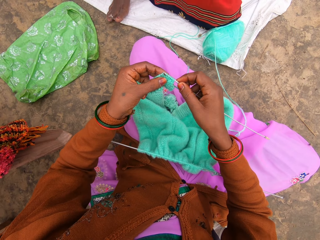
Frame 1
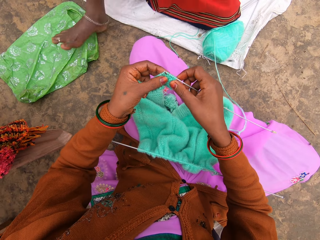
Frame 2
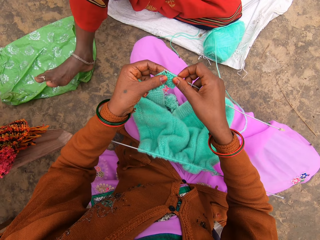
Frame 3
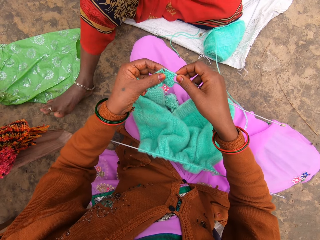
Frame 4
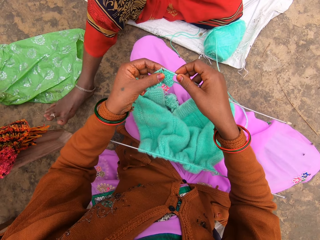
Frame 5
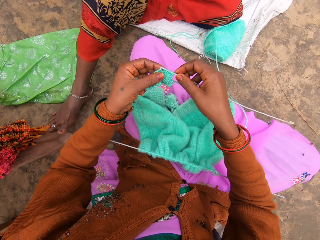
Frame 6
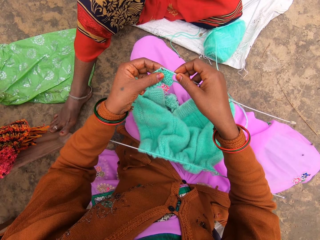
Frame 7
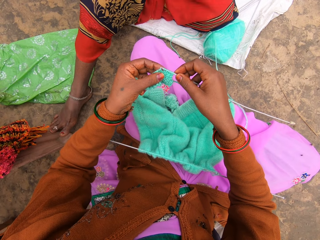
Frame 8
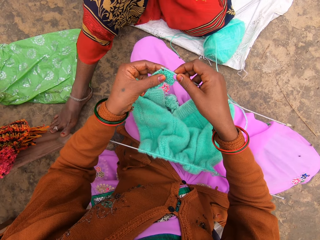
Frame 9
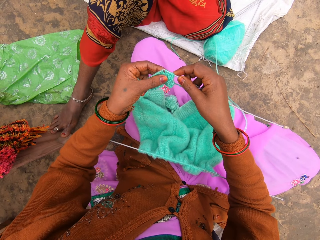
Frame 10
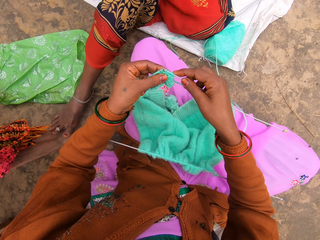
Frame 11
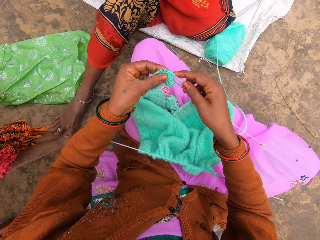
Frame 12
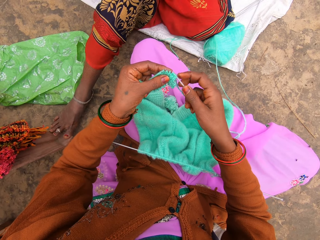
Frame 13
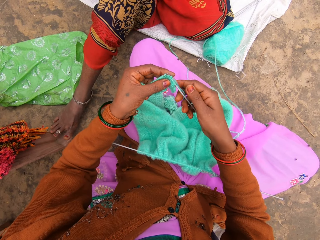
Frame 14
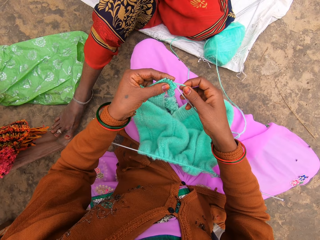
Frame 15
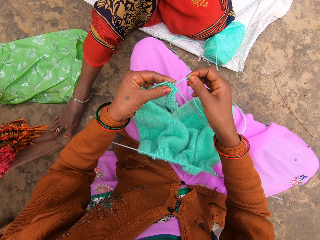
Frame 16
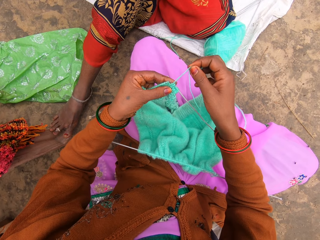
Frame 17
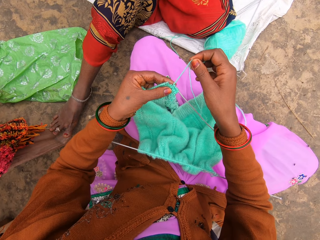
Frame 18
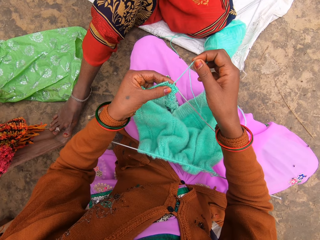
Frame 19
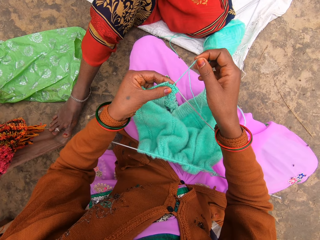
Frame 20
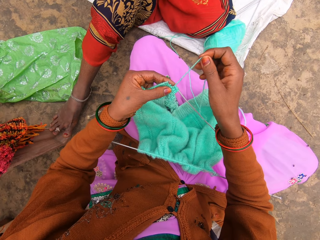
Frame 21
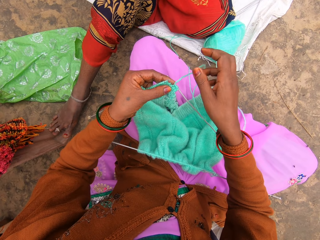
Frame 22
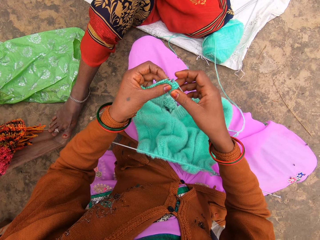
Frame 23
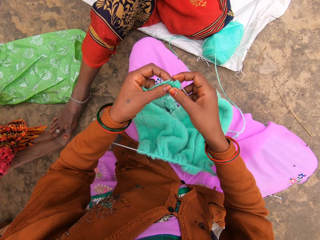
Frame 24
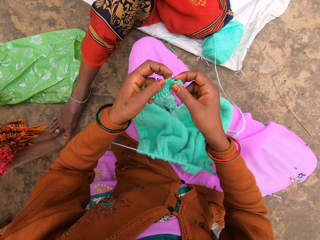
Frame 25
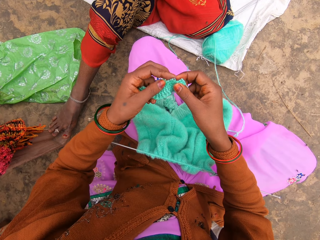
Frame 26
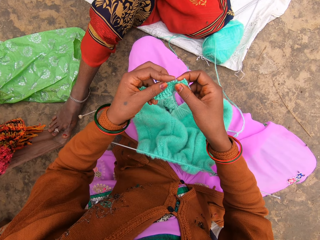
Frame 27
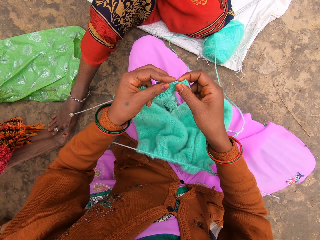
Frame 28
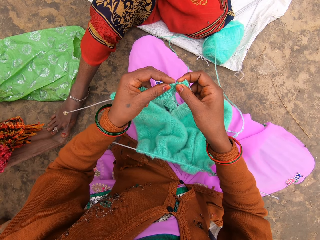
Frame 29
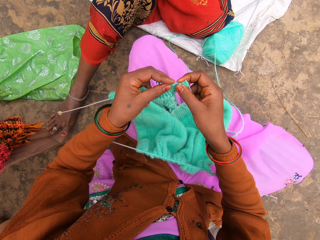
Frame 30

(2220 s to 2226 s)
A woman stretches her leg.

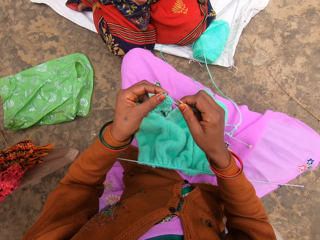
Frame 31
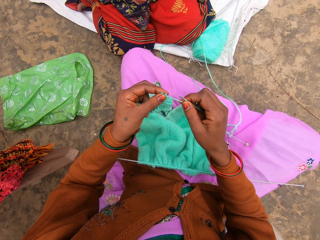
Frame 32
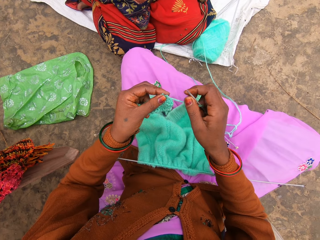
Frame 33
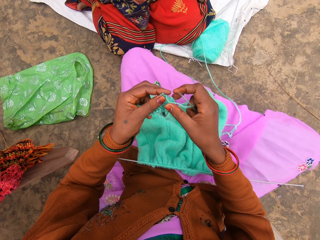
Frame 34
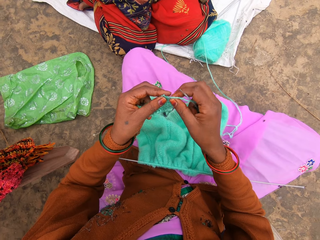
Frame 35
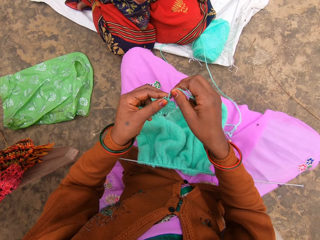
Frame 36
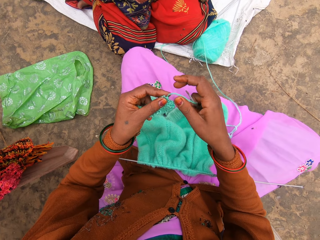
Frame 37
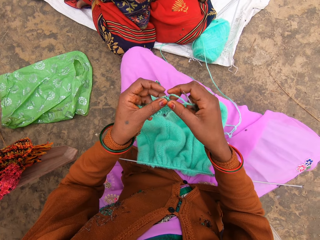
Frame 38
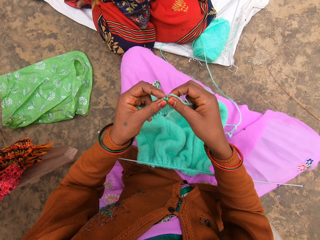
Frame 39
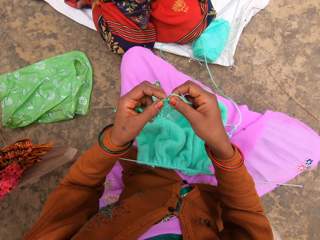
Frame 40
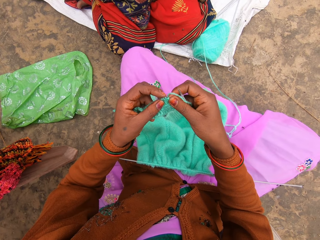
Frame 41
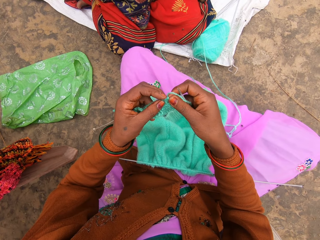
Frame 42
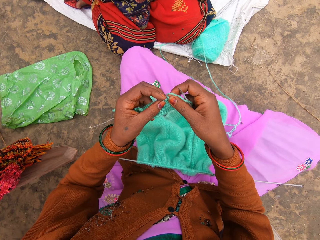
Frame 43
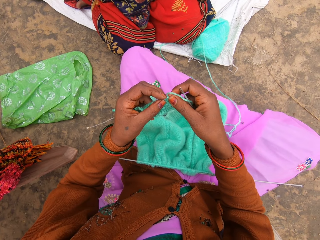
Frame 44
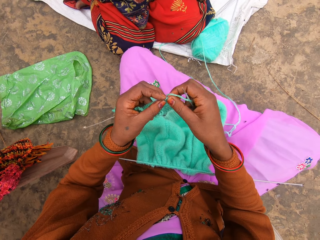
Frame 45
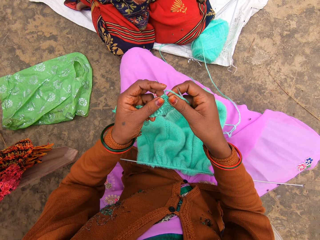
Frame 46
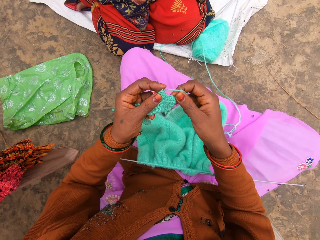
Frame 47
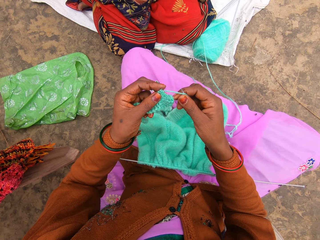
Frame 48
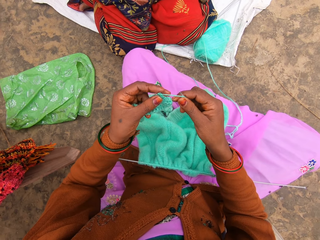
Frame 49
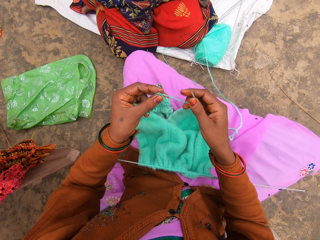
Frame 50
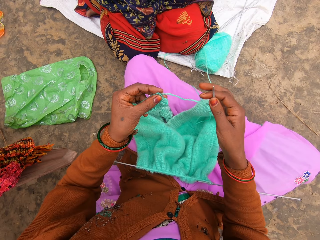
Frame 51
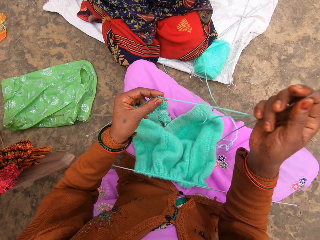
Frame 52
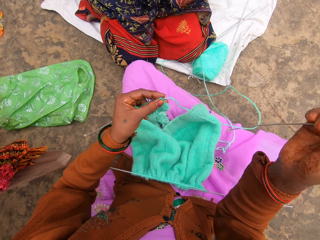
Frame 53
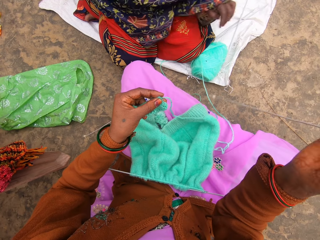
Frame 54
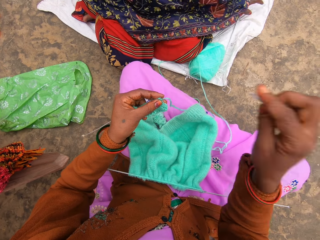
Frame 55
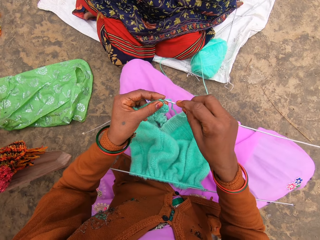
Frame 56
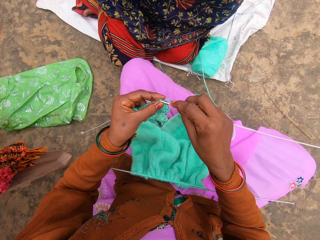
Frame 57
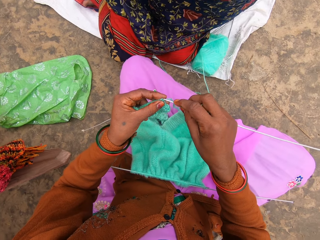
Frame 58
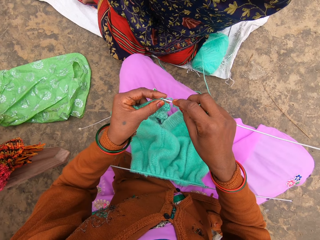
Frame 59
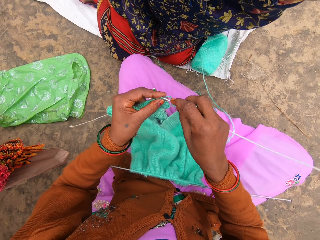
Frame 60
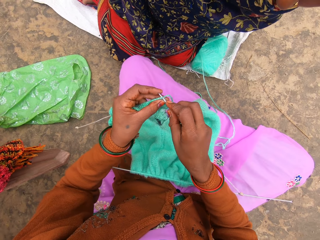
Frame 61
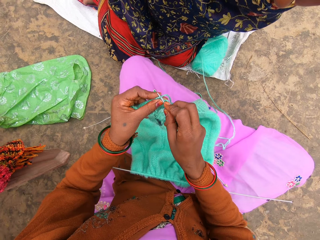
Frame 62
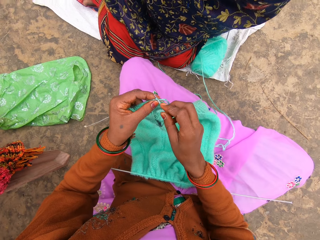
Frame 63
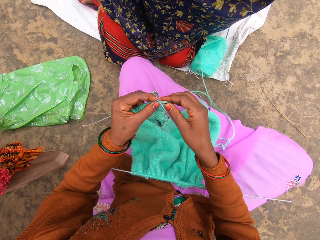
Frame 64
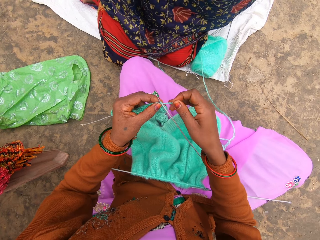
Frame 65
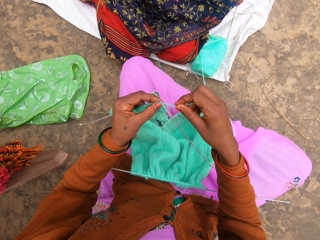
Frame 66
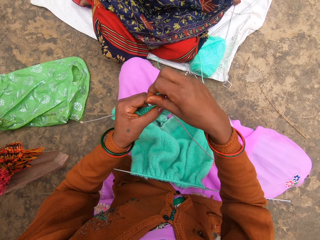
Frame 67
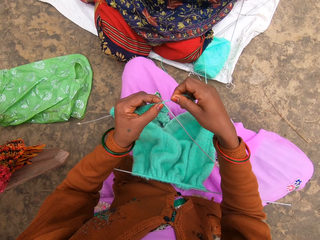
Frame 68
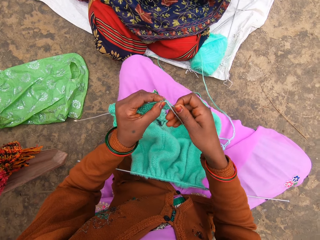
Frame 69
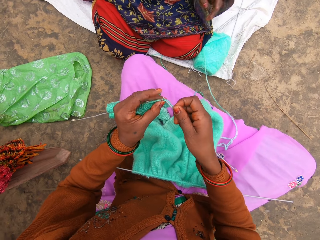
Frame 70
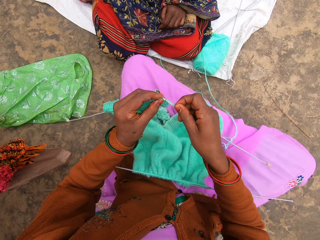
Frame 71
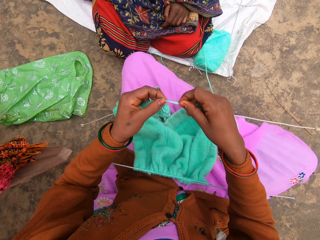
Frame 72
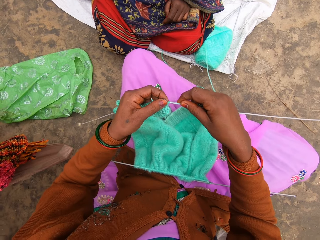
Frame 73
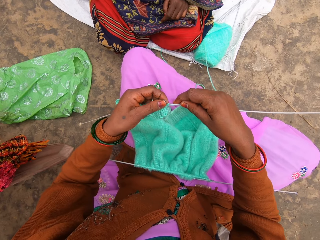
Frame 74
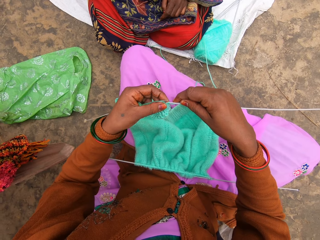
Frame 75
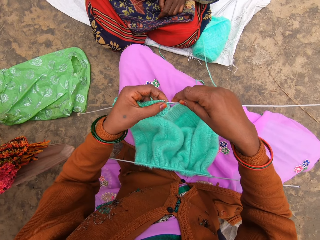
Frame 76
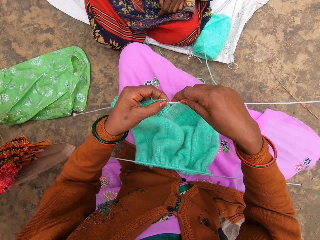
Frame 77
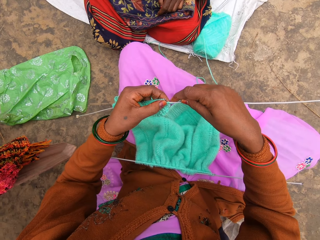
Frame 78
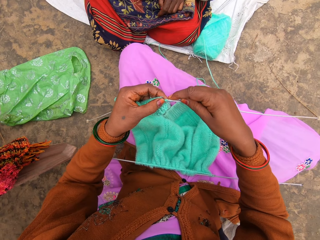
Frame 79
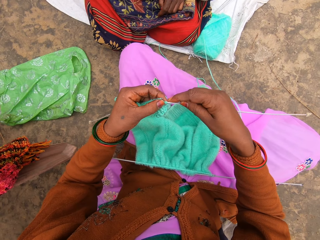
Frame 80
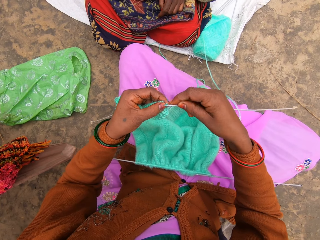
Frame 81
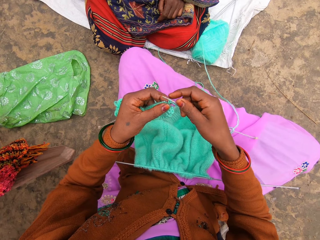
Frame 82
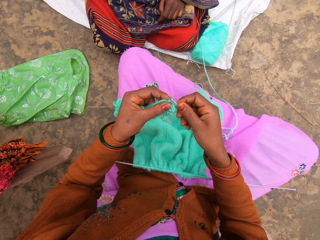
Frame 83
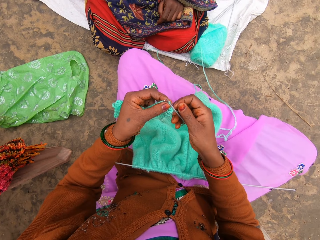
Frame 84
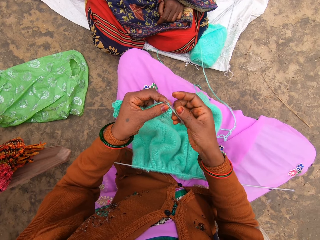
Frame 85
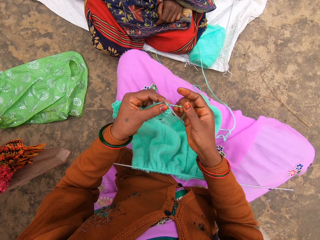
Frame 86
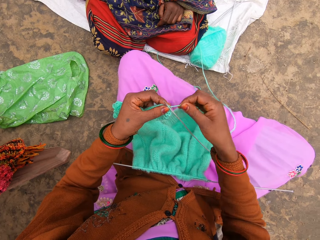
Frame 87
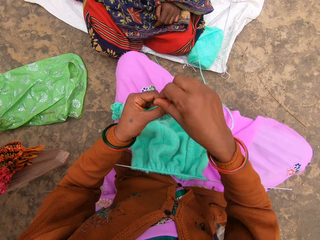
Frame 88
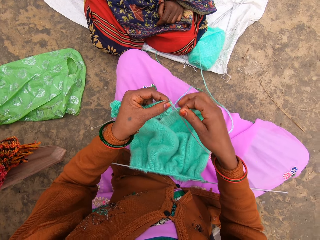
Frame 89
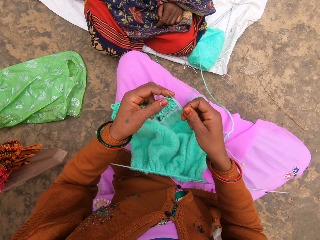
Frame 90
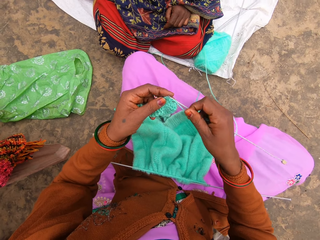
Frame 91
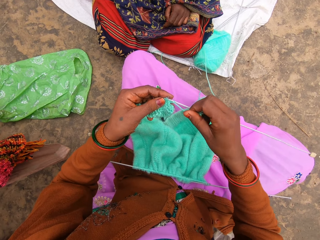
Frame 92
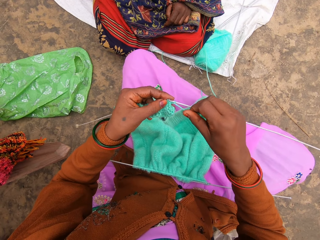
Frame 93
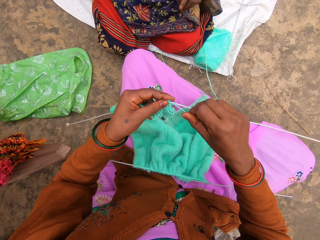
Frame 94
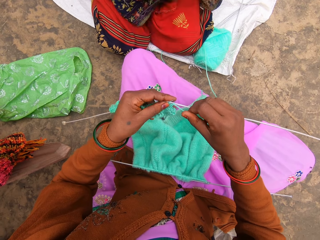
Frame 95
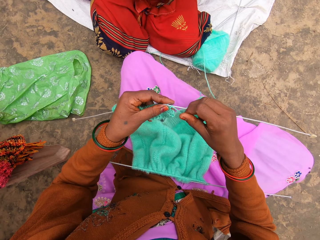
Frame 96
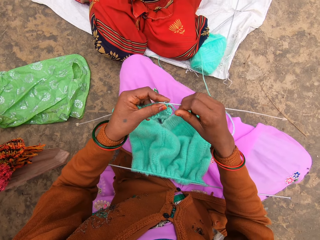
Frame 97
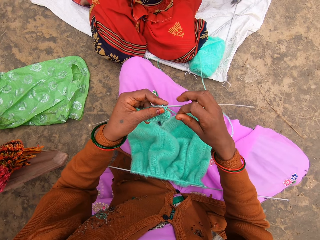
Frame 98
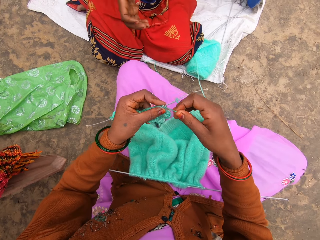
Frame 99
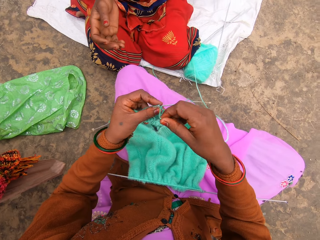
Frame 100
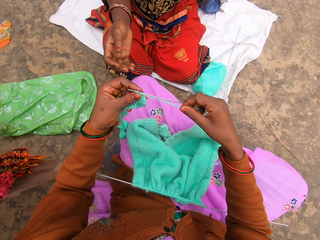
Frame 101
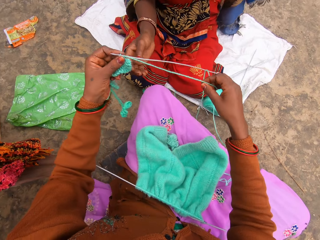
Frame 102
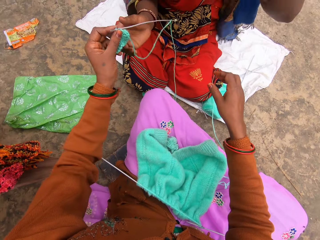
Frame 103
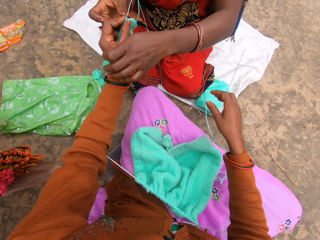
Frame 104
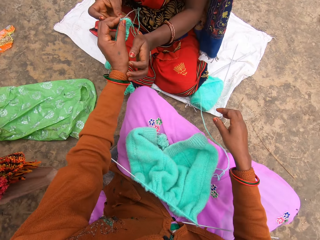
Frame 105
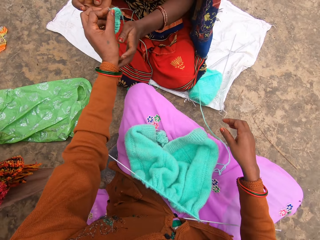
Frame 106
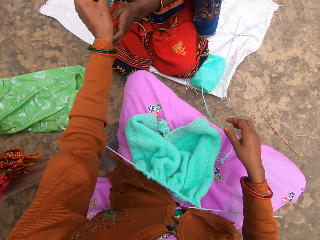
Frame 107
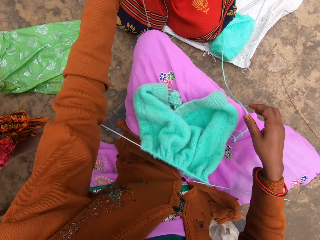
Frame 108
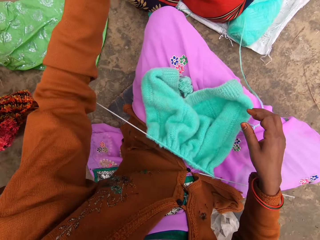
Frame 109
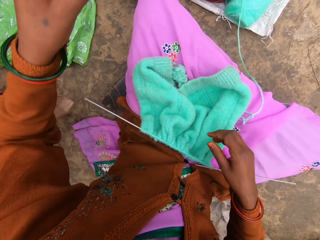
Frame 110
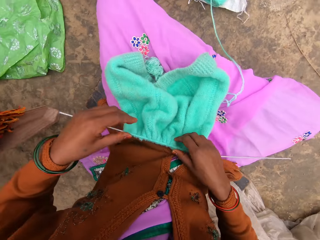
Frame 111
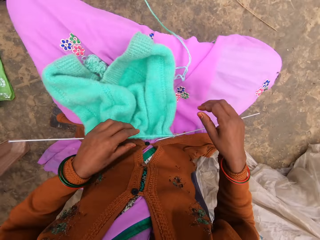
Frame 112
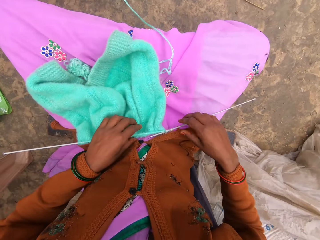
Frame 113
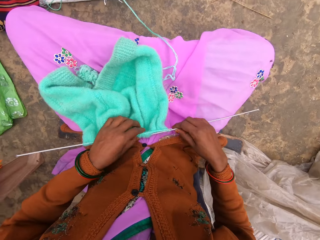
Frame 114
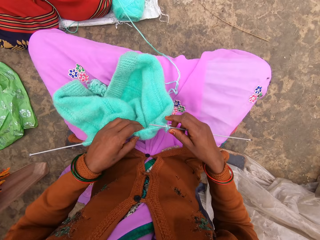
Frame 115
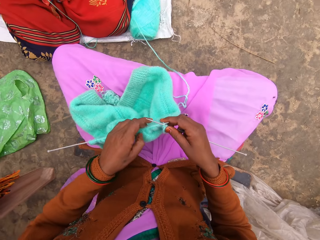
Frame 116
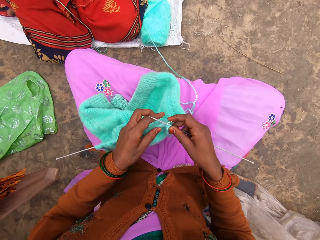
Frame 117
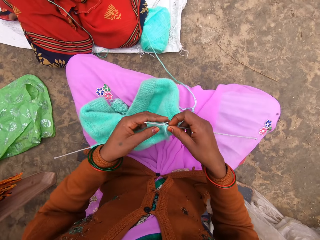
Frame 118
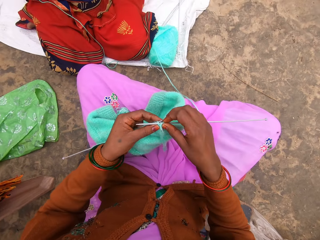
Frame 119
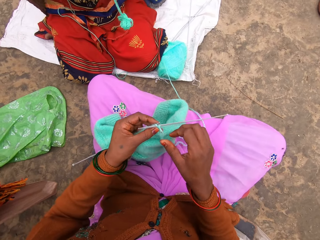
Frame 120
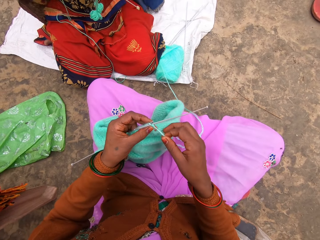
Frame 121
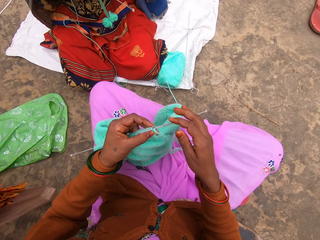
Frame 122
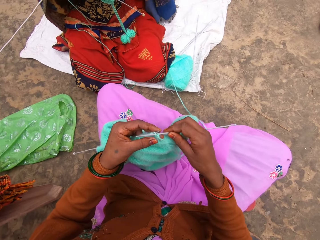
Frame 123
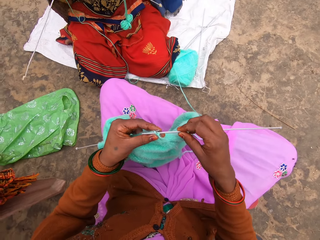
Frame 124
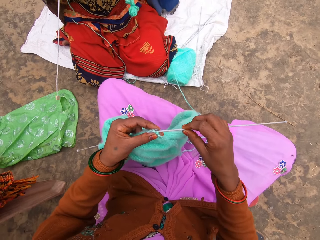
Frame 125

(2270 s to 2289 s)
A woman interacts with the camera wearer. The woman bends towards the camera wearer. The woman looks at the garment being knit by the camera wearer. The camera wearer returns the garment to the woman. The woman takes needles and thread from the camera wearer. The camera wearer talks to the woman.
